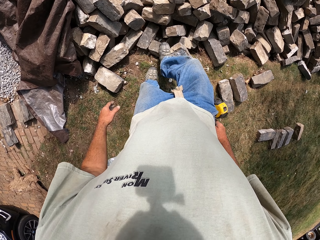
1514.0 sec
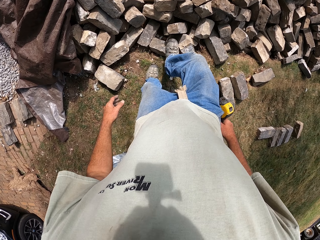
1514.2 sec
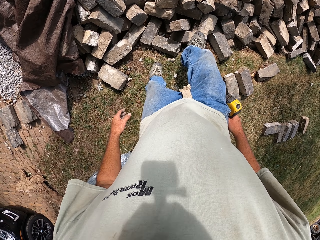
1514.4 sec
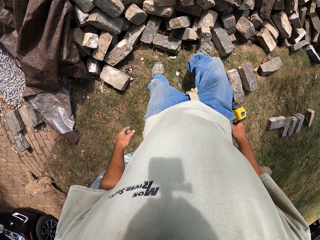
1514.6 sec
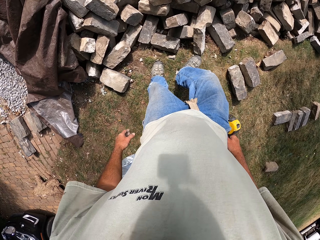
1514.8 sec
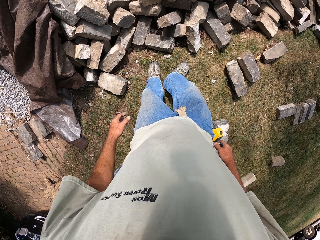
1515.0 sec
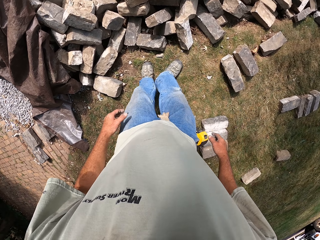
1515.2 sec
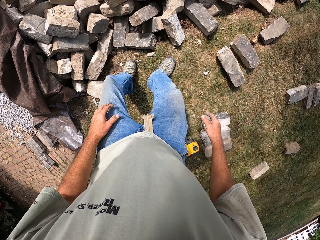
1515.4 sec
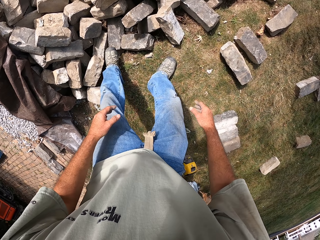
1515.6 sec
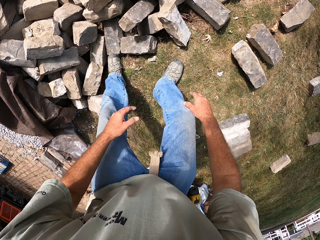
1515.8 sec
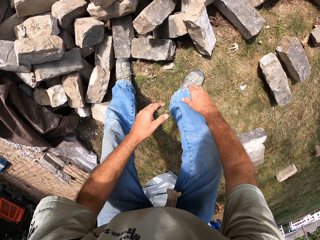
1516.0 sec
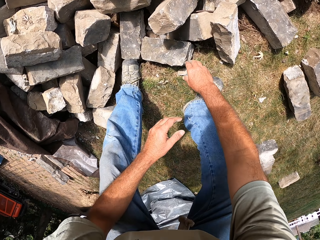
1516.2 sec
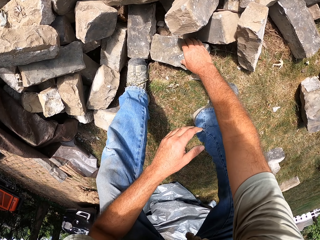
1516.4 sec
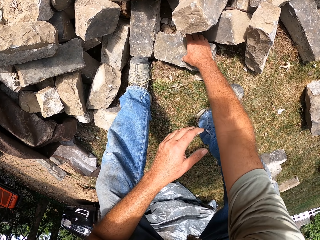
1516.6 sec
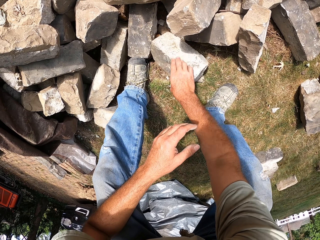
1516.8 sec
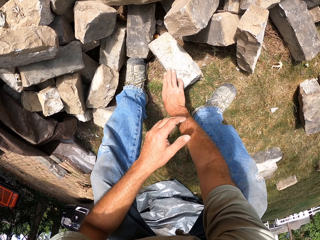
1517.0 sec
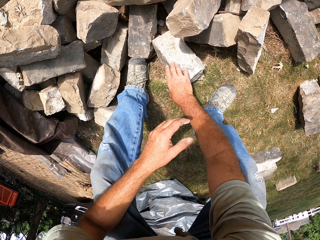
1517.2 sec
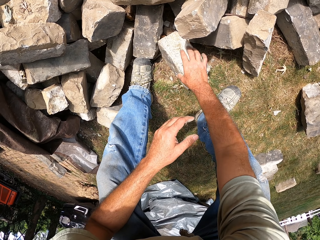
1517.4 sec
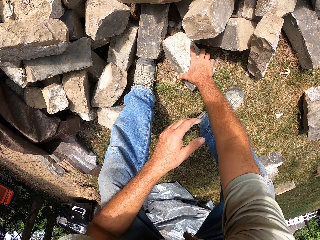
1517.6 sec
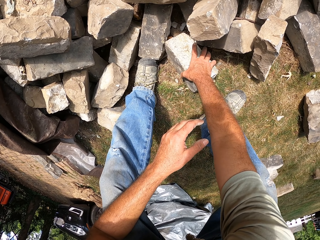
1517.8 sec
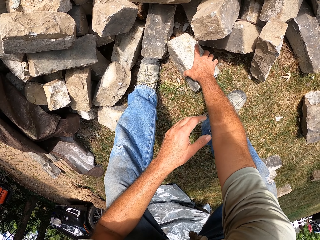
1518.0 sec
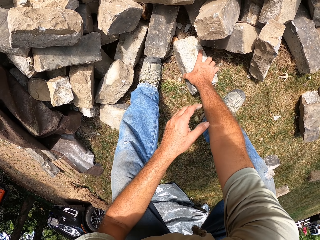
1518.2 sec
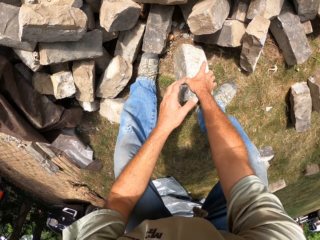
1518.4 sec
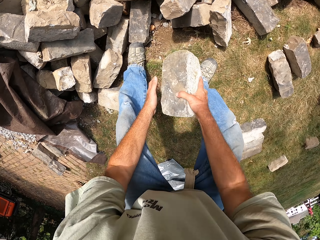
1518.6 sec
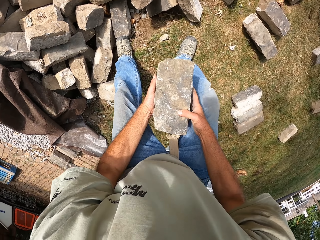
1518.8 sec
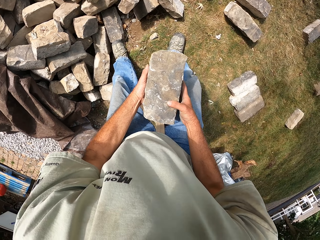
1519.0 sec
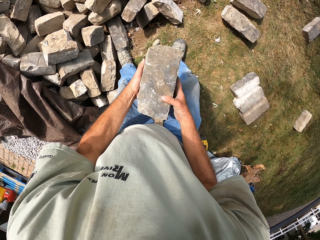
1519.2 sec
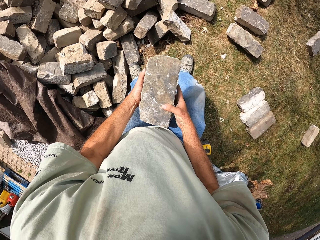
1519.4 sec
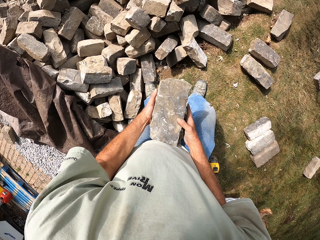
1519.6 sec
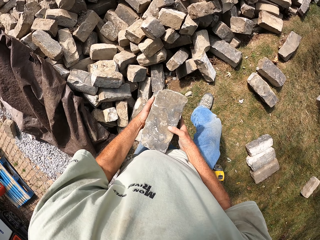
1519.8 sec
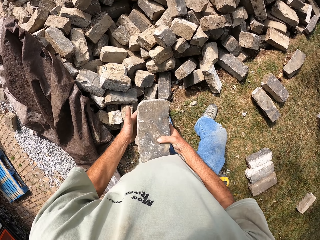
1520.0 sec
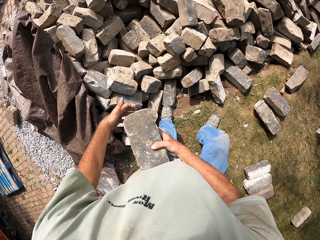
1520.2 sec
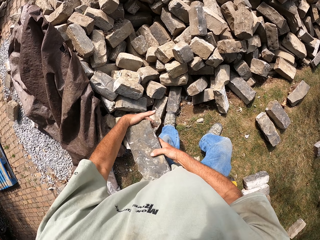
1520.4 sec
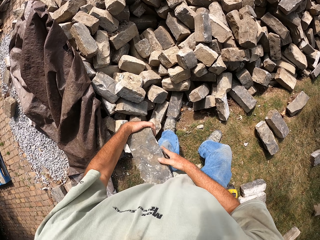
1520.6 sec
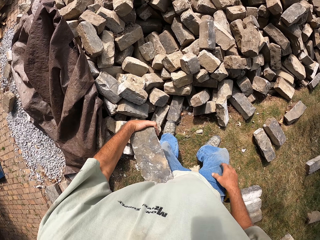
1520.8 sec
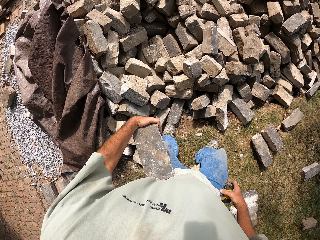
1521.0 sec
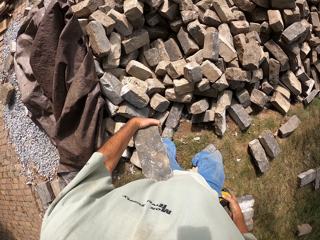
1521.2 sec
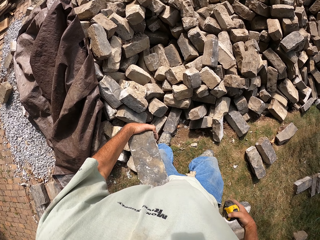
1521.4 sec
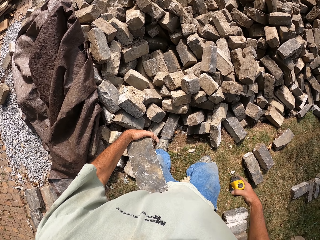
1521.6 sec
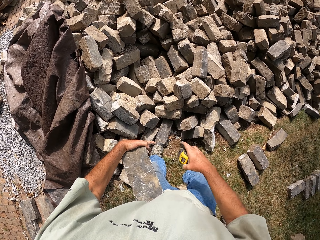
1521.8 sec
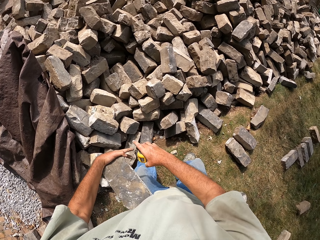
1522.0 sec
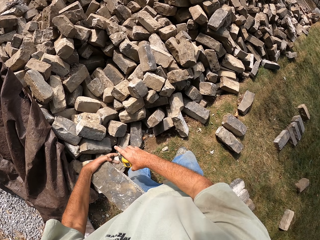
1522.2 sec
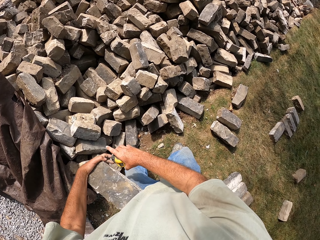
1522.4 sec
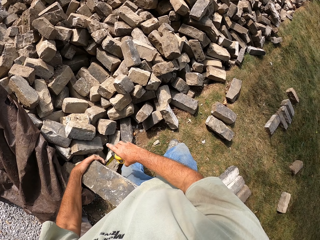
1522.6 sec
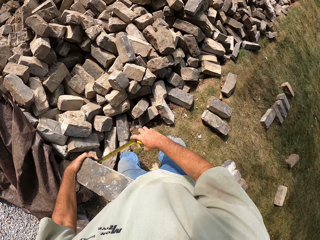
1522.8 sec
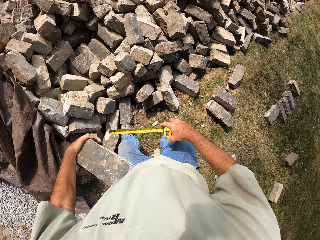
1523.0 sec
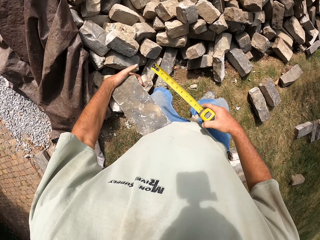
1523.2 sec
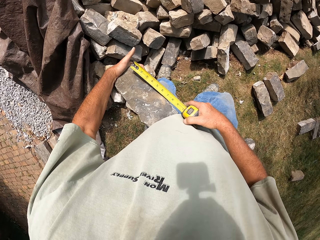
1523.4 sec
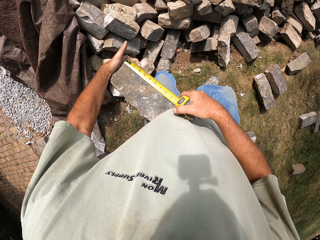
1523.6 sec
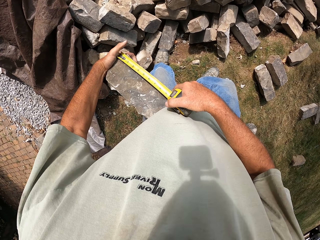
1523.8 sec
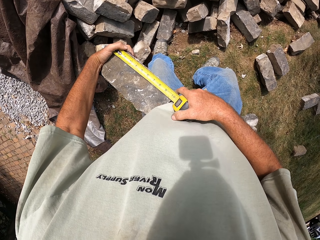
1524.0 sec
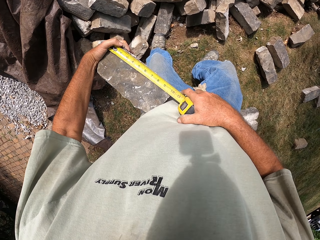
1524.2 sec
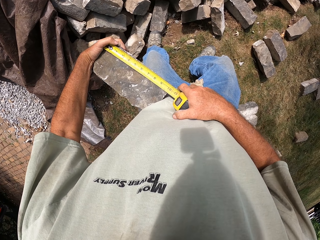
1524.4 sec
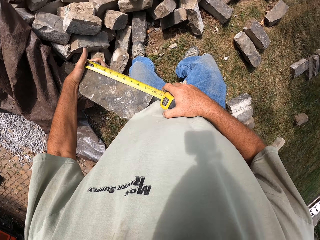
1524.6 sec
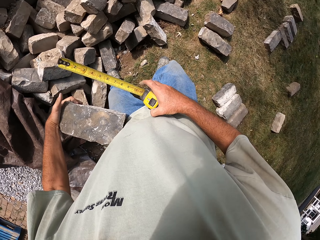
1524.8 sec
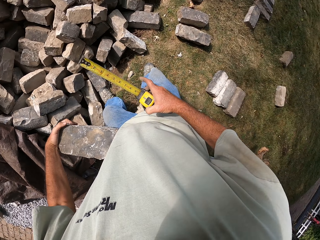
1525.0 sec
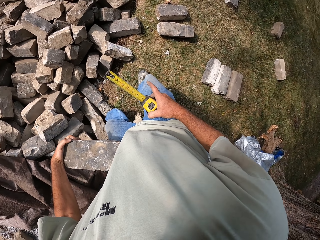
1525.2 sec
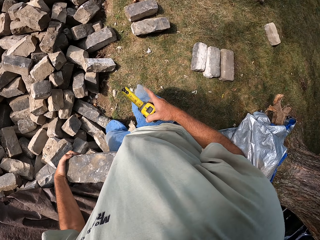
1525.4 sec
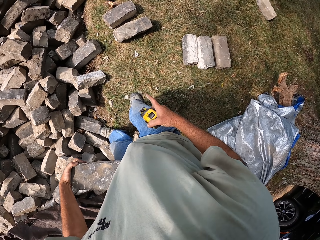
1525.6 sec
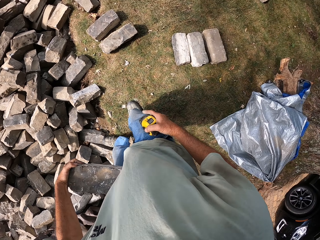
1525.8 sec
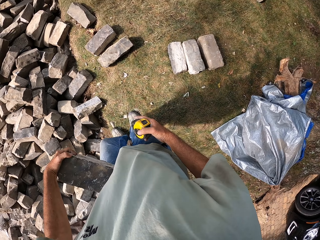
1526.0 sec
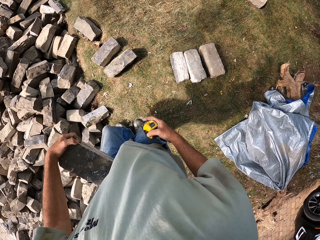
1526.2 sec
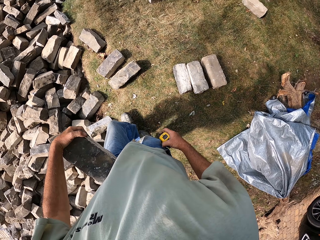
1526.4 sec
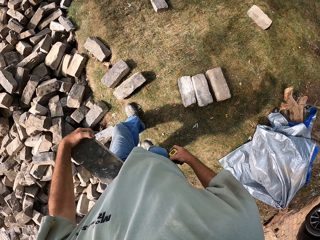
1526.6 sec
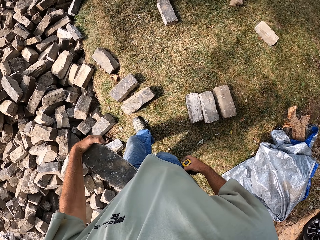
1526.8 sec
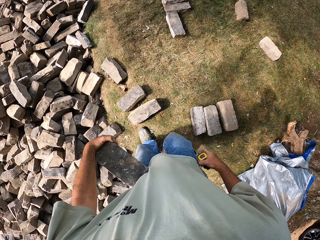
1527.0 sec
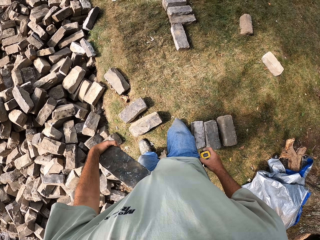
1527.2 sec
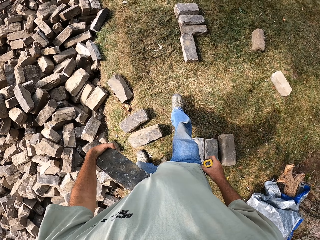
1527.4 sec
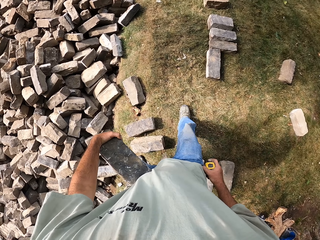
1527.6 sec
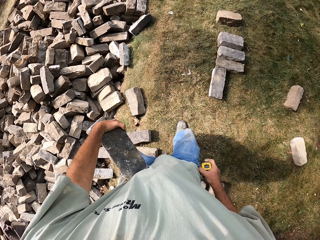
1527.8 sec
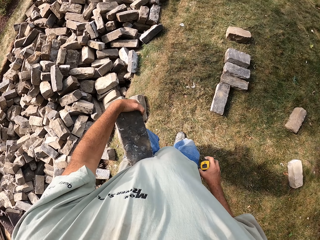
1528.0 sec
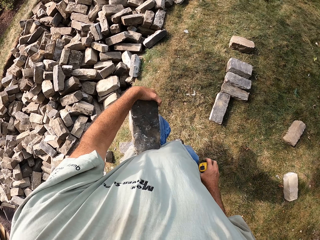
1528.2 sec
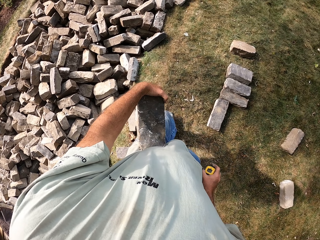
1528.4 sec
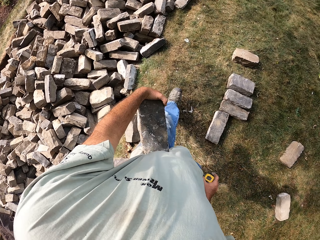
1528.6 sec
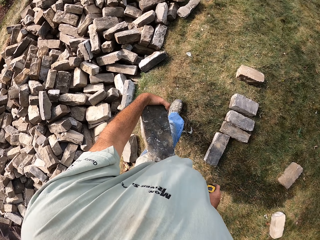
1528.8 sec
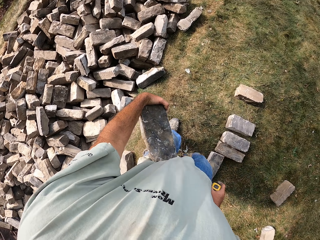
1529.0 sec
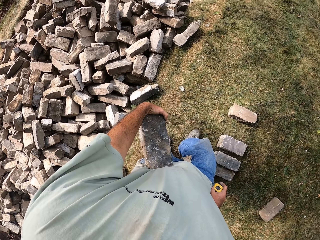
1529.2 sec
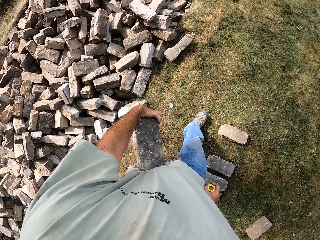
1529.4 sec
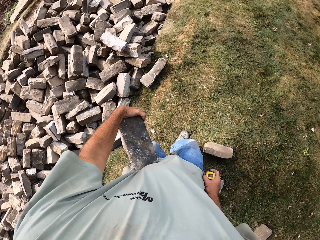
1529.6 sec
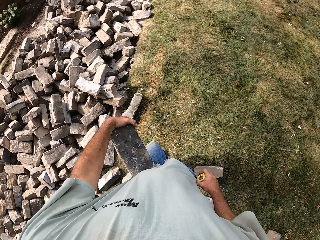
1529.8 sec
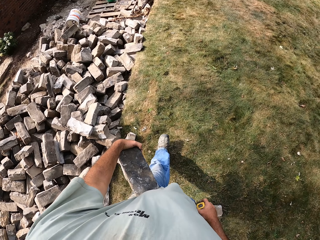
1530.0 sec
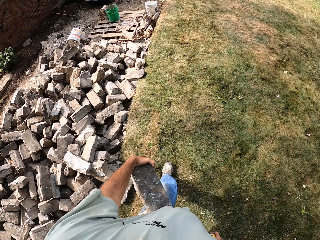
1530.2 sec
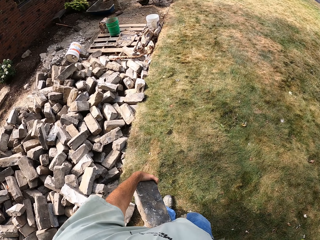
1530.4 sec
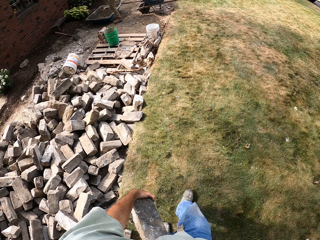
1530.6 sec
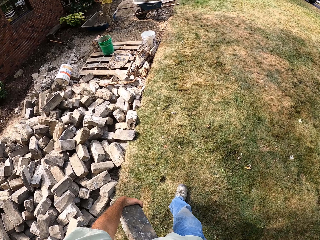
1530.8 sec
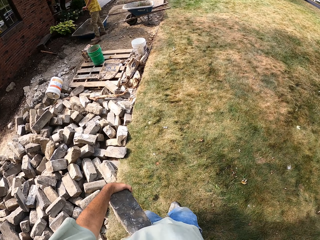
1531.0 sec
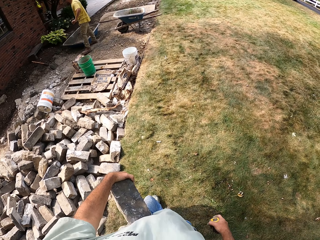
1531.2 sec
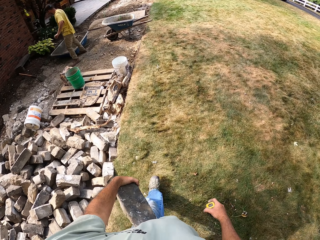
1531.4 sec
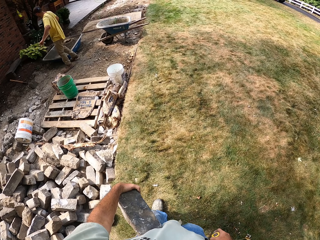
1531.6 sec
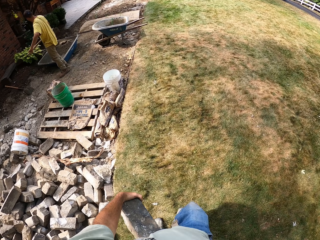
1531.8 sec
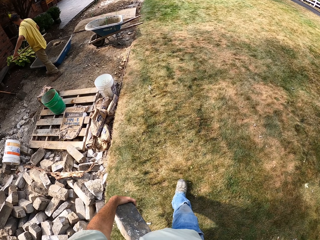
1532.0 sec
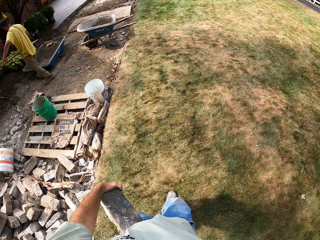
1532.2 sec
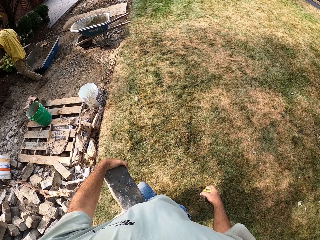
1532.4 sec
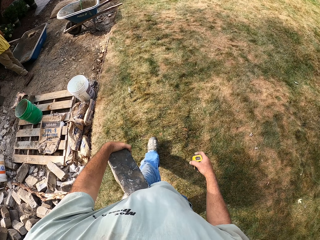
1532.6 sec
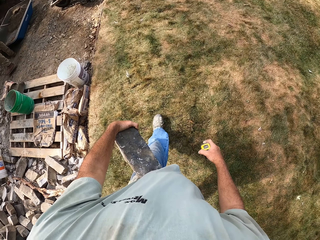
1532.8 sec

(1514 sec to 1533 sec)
The camera wearer moves a stone. He picks up a brick or stone. He picks up the tape measure, stretches the tape measure, measures the brick, puts the tape measure in his pocket and walks around the construction site.

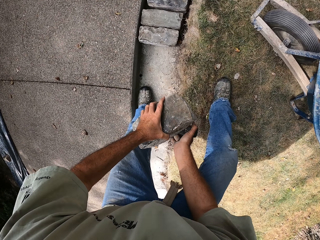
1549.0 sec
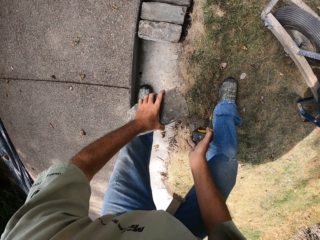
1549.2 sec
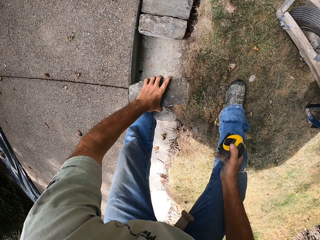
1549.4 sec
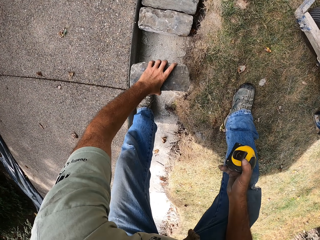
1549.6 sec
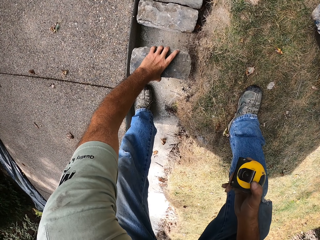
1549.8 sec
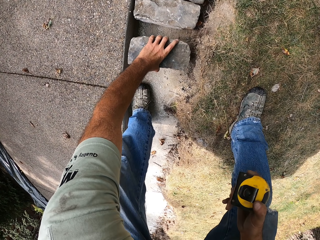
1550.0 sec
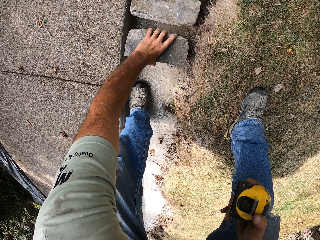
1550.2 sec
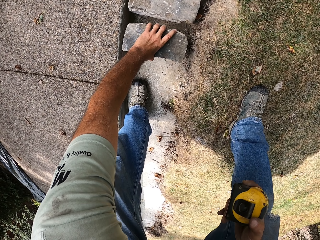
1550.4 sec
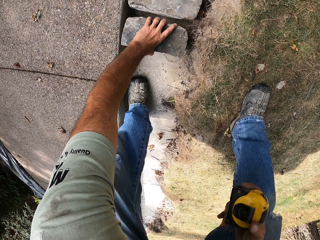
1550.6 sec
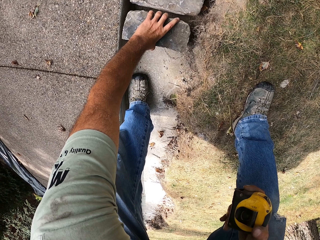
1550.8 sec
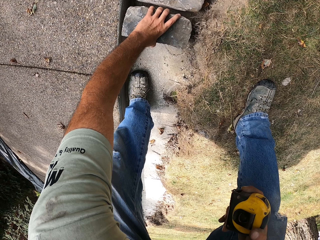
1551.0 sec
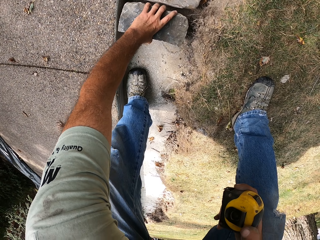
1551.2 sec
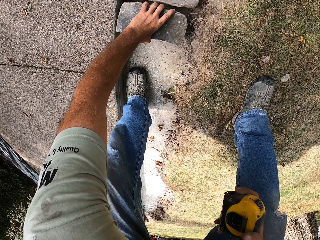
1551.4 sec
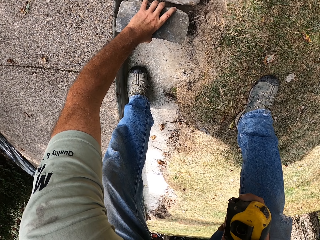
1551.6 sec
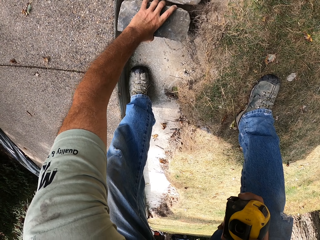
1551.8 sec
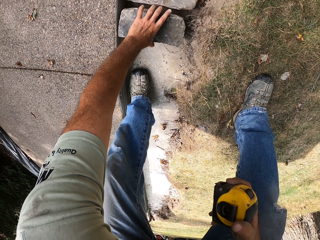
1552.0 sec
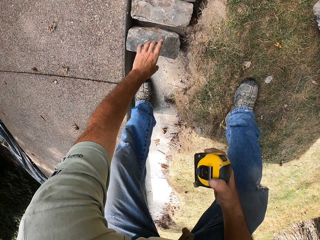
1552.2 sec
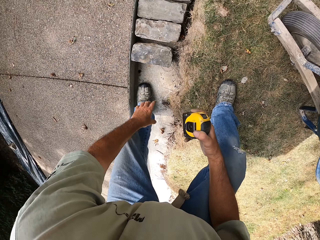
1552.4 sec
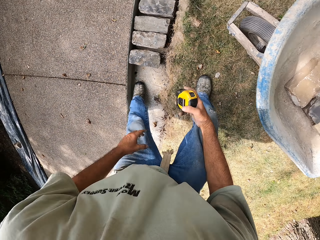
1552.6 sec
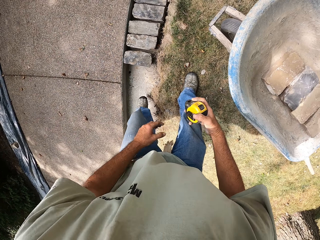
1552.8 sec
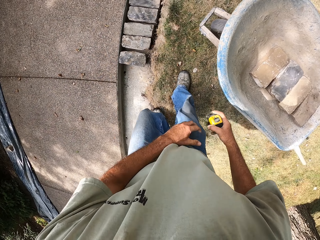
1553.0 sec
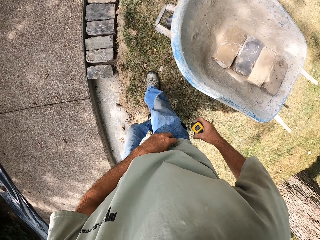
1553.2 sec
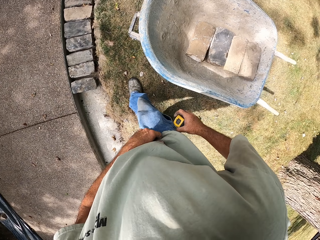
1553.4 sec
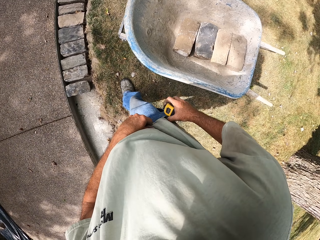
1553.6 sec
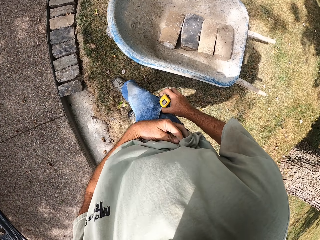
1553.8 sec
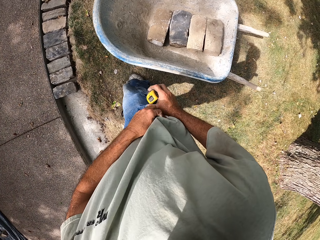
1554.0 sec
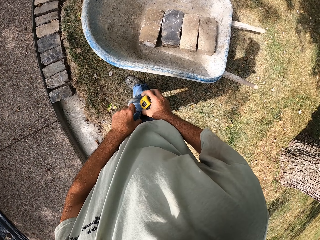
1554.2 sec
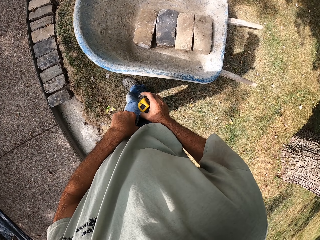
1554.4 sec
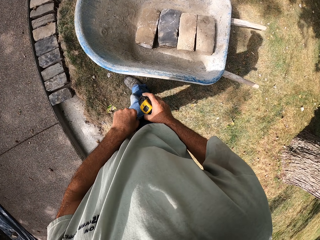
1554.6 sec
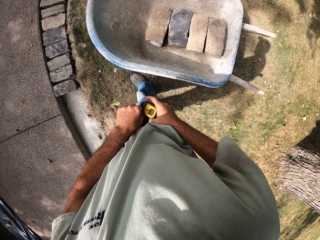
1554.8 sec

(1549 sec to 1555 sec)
The camera wearer puts the brick on the basement foundation. They walk around the construction site.
